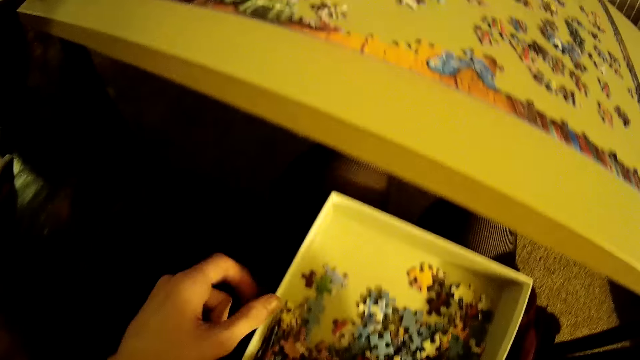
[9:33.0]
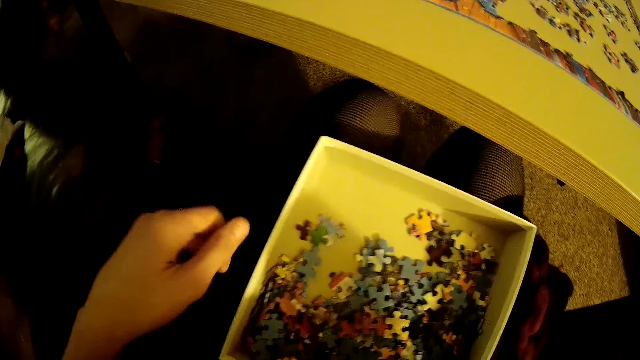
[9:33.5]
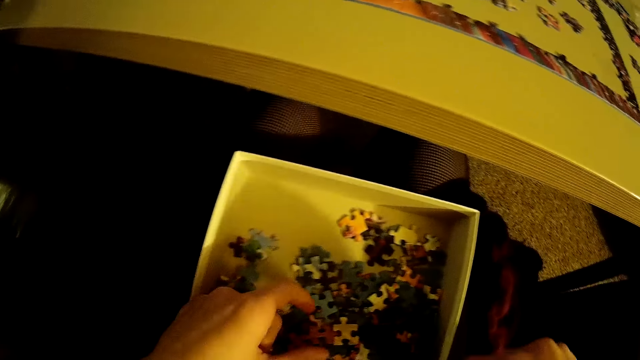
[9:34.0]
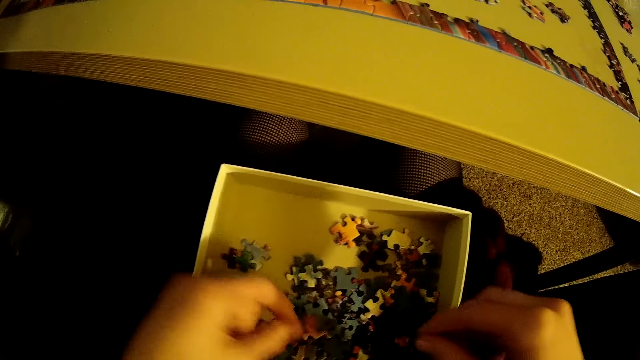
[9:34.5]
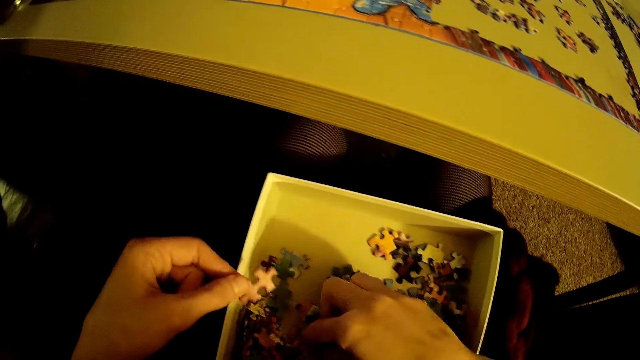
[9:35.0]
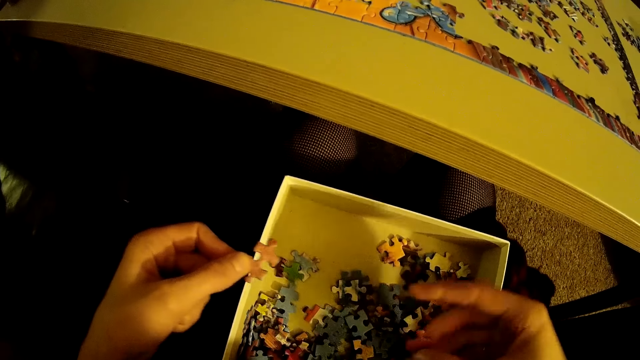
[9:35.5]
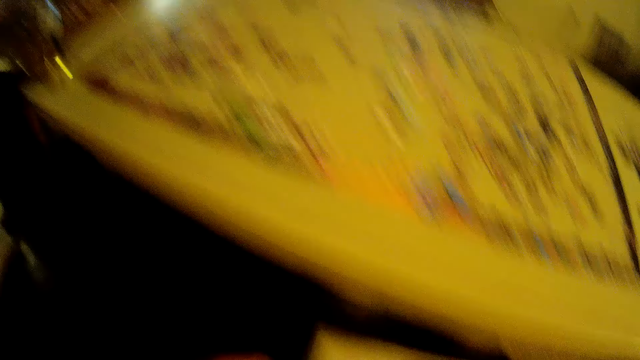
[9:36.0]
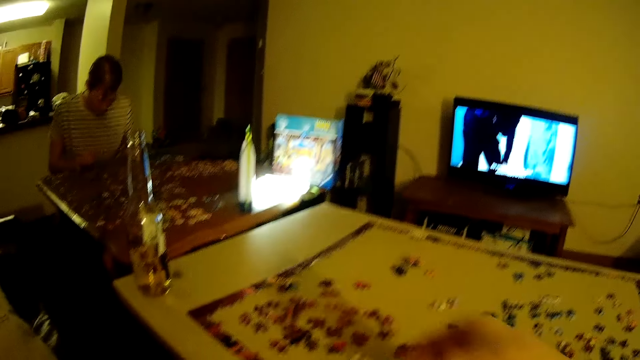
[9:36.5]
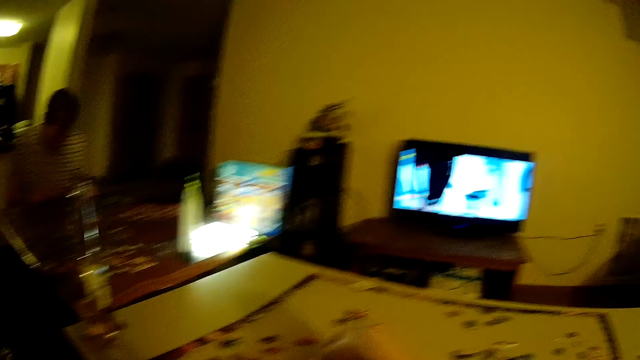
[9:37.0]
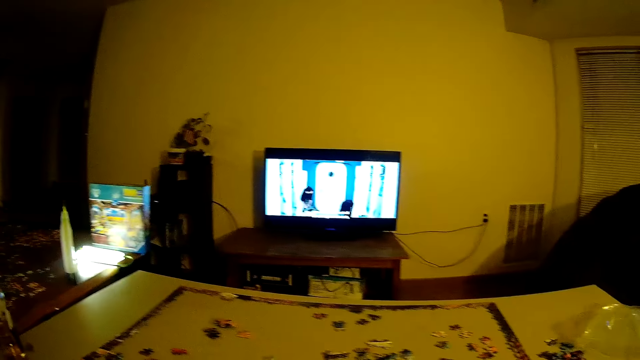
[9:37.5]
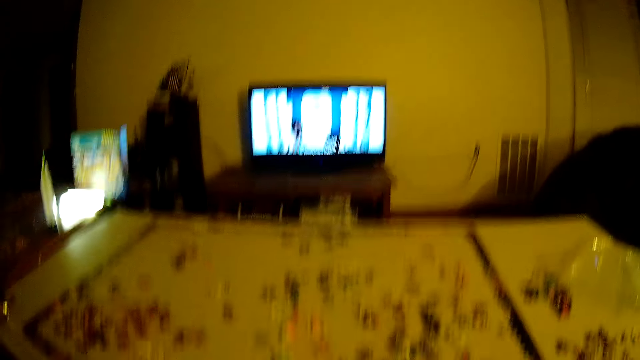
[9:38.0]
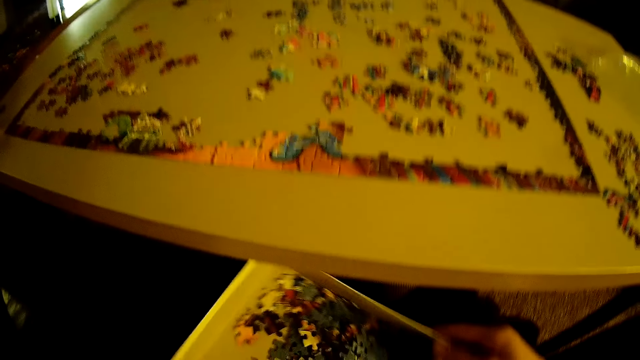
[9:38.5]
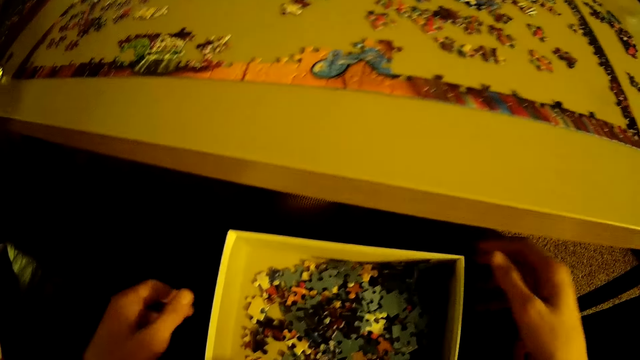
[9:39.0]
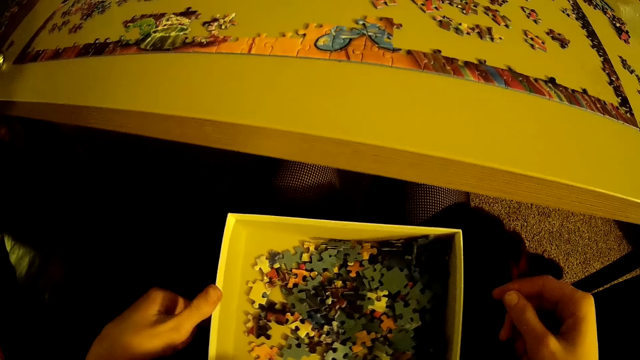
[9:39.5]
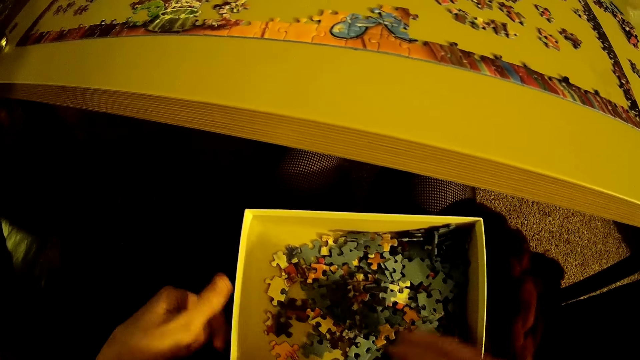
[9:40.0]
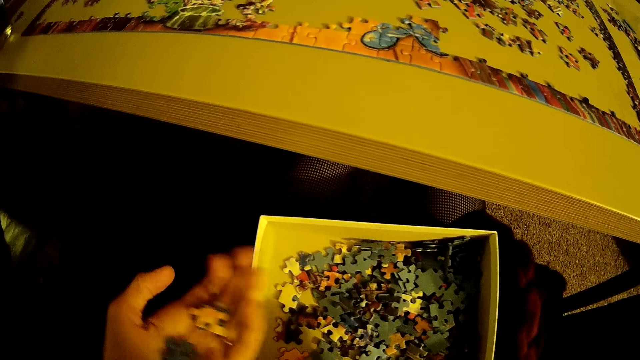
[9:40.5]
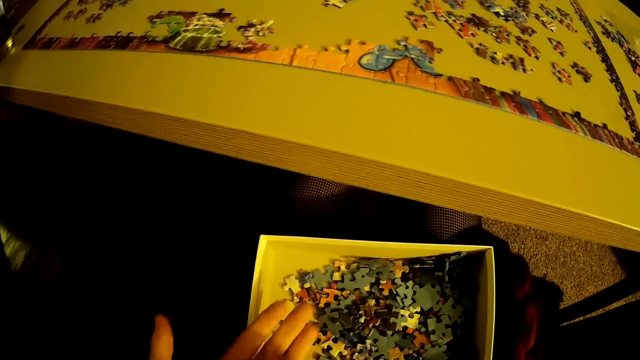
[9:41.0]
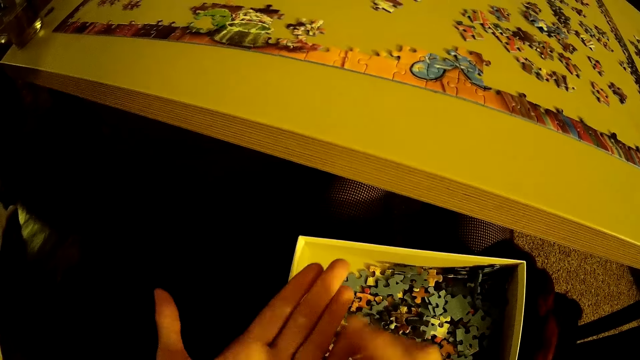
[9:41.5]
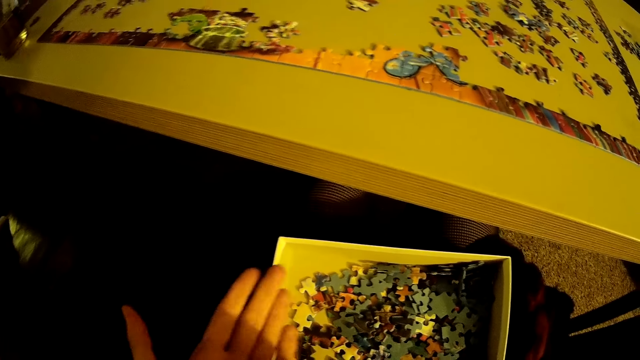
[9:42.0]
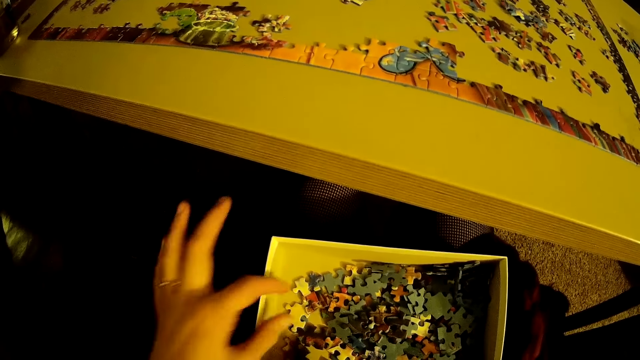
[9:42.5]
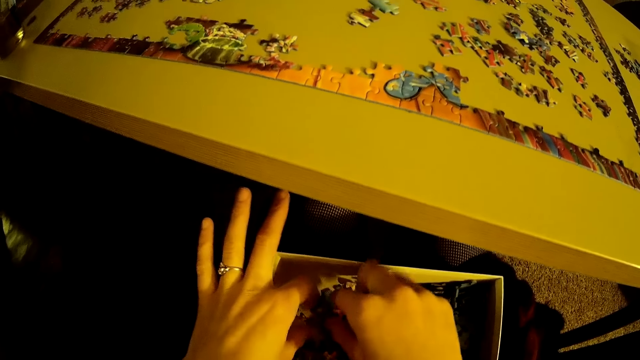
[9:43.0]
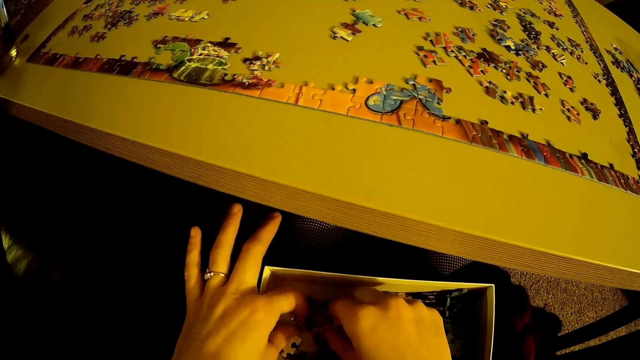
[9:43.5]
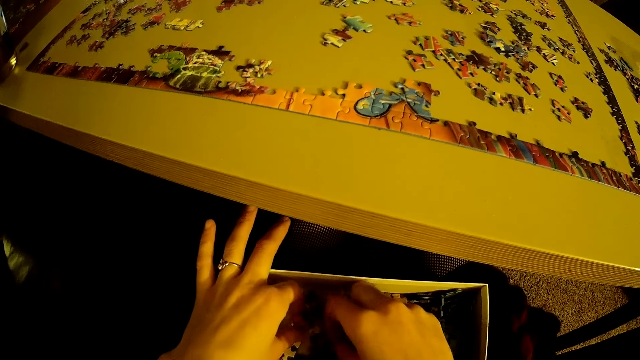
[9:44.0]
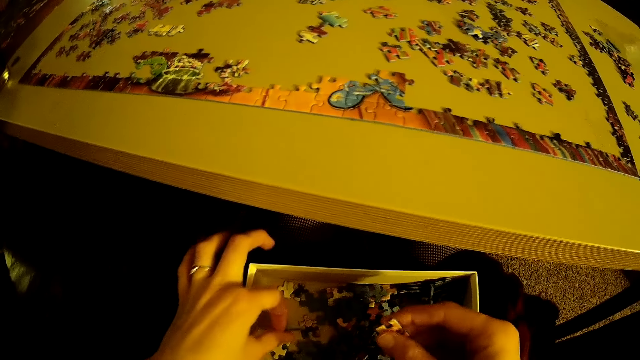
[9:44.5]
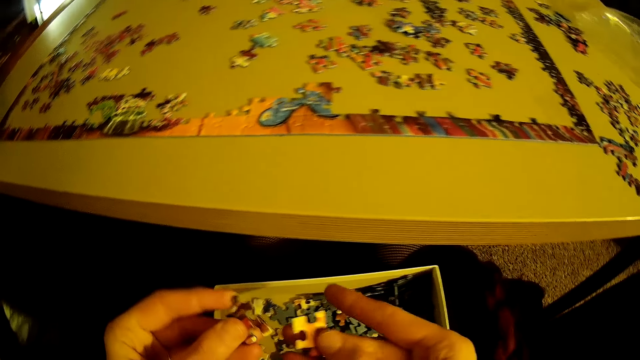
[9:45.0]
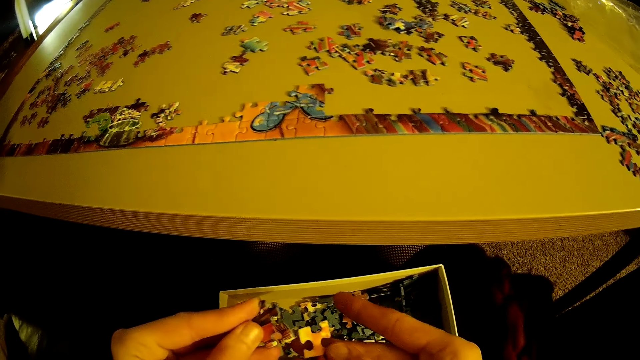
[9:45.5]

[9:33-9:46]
The camera wearer takes a puzzle piece. They put the puzzle piece on the table. They take the puzzle piece. They put beads in a box.

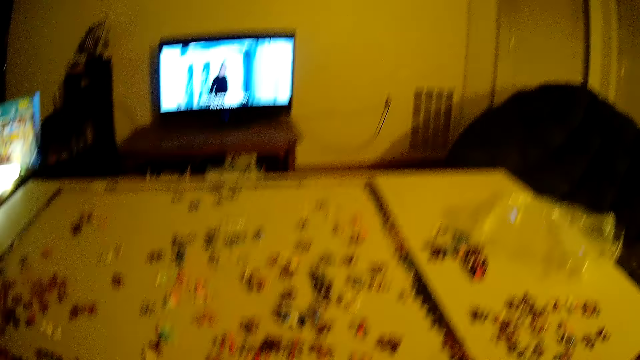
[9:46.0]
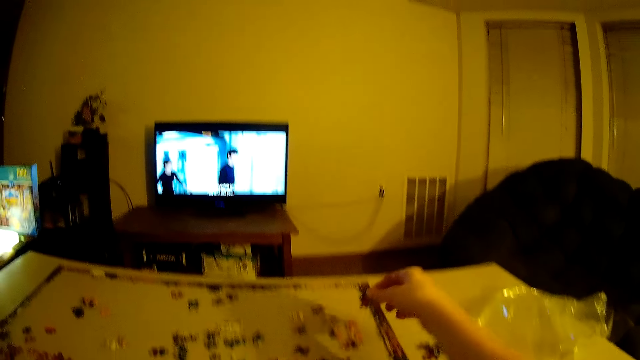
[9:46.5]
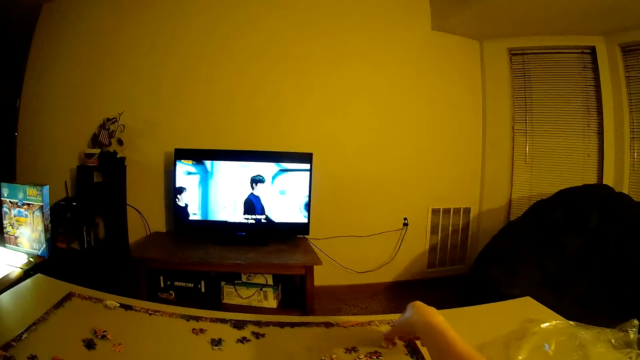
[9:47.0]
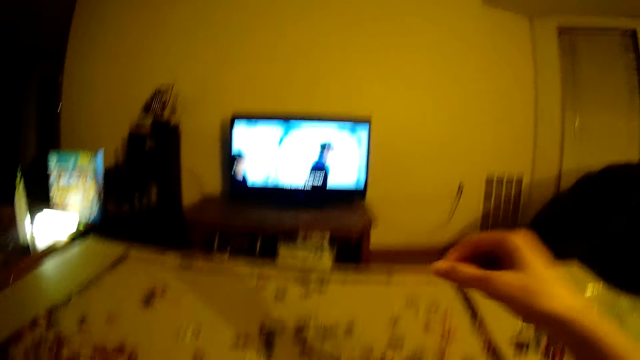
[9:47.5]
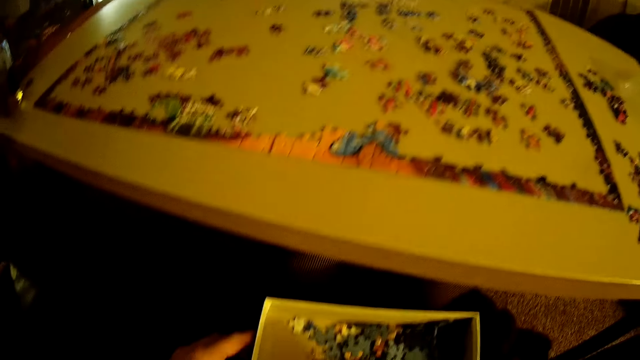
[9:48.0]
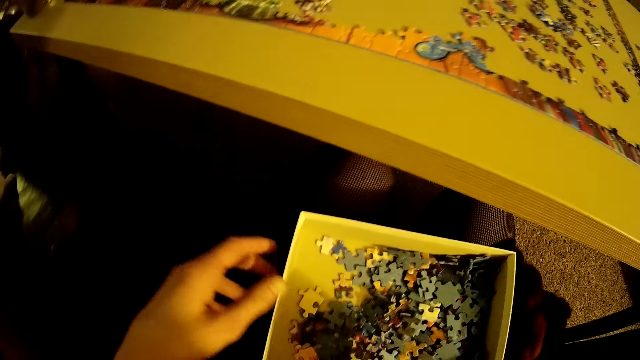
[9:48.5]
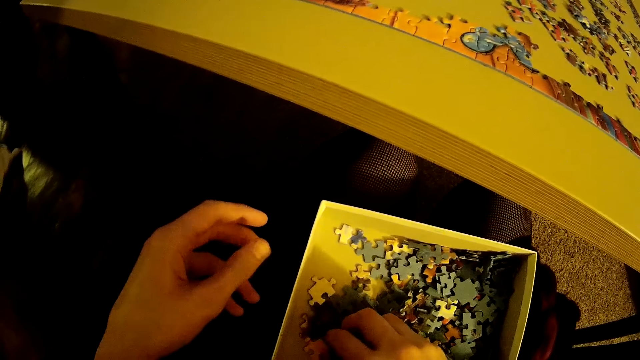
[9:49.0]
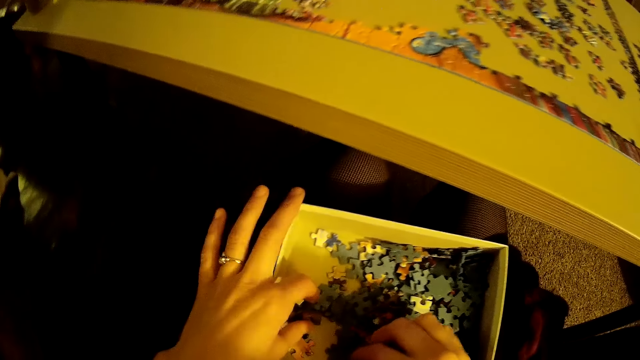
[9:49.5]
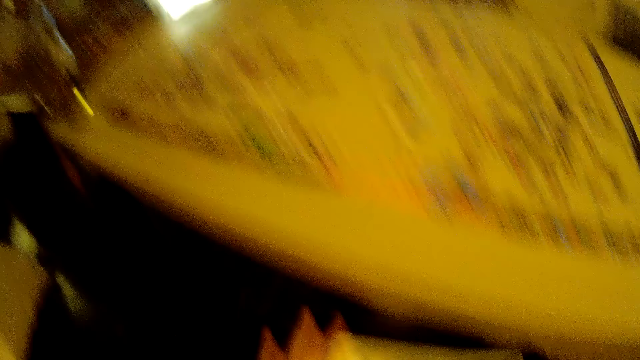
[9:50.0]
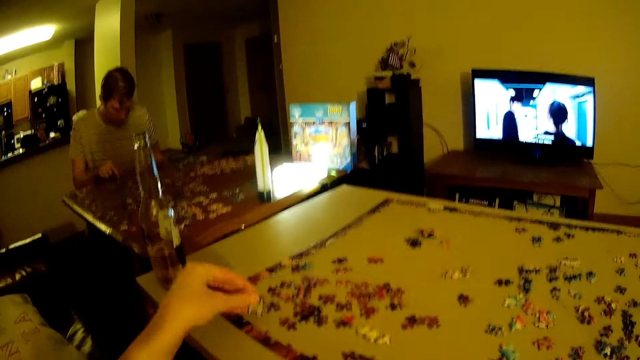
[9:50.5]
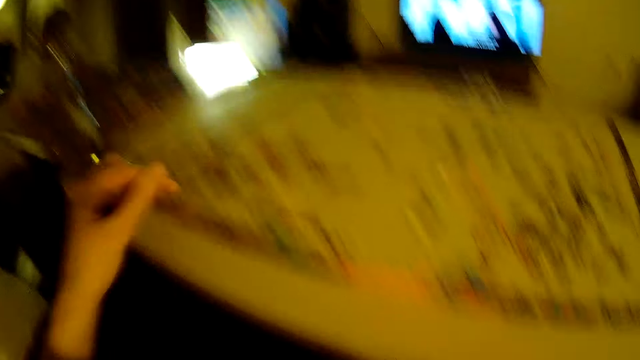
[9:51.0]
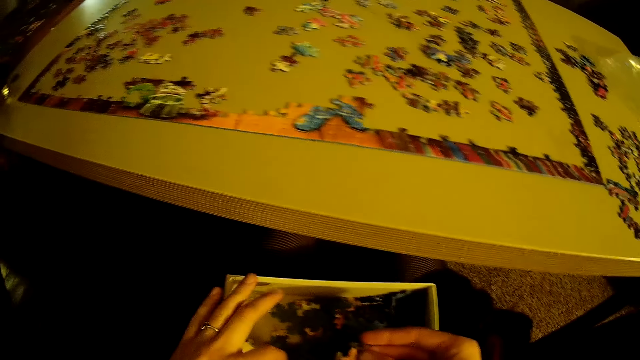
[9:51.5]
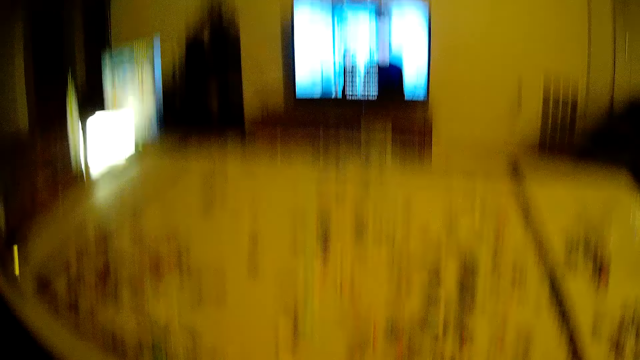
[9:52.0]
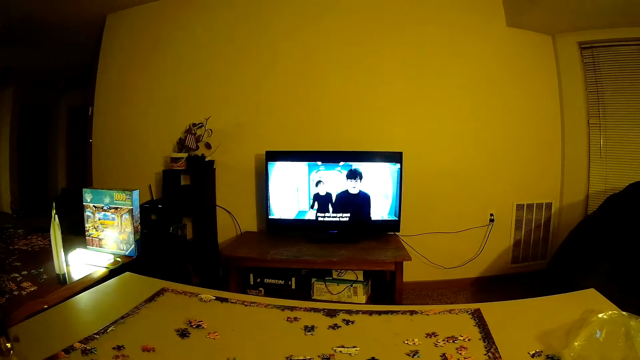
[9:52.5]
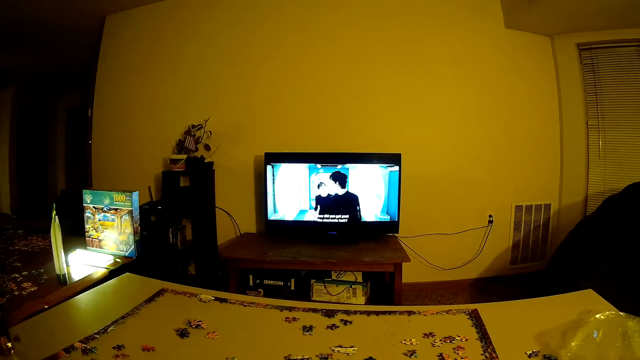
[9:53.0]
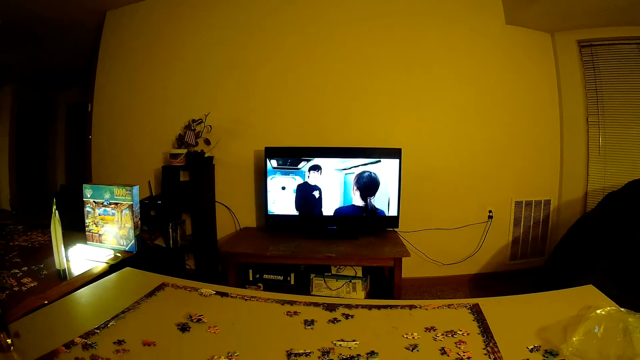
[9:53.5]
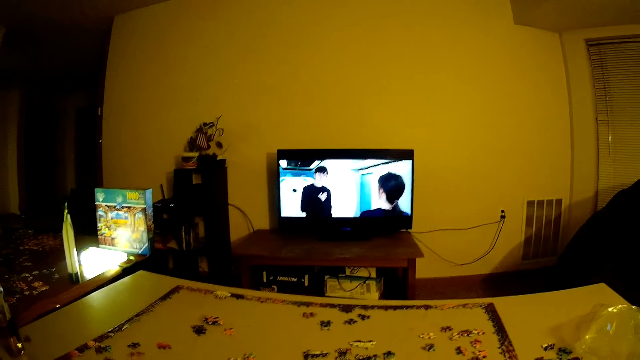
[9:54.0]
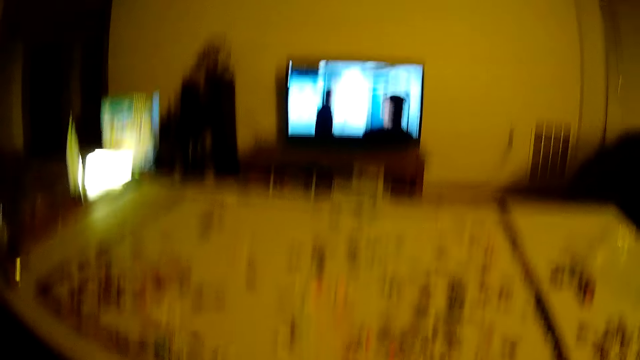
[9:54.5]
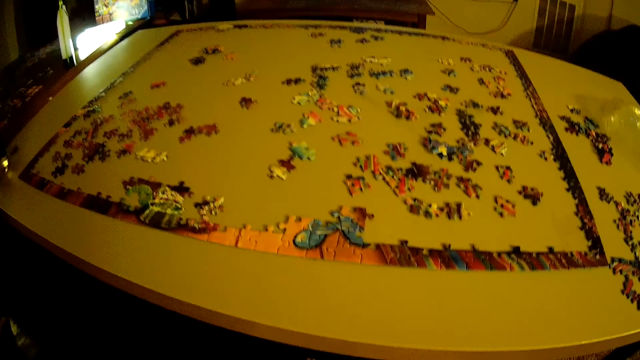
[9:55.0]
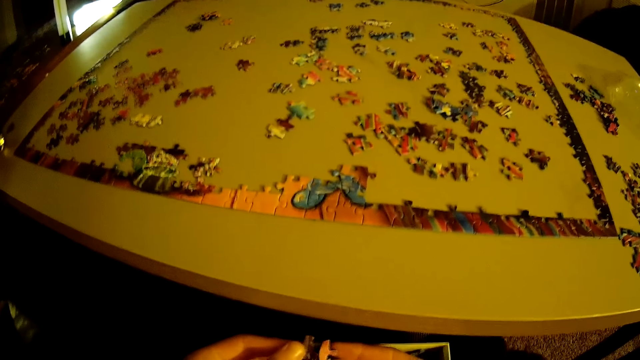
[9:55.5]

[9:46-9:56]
The camera wearer puts the puzzle piece on the table. They take the puzzle piece. They put the puzzle piece on the table.
